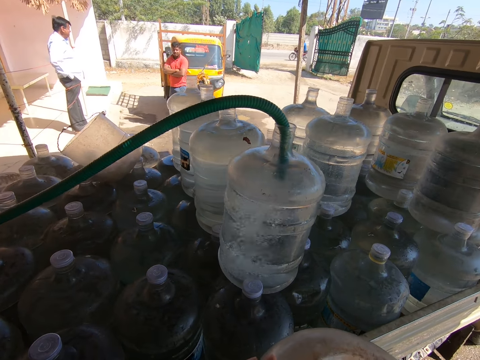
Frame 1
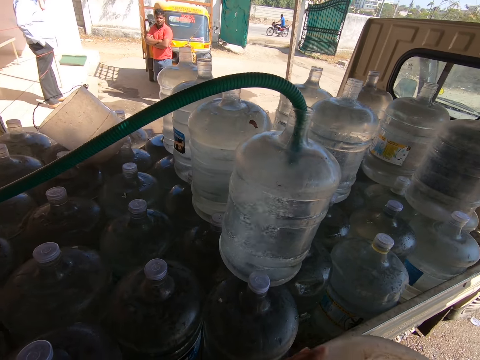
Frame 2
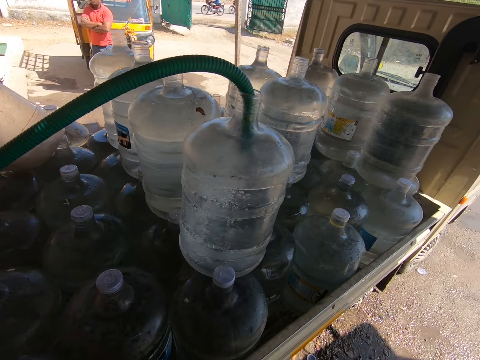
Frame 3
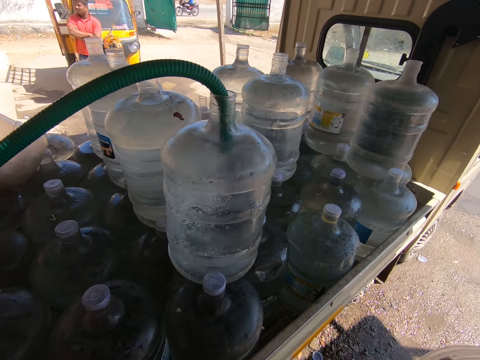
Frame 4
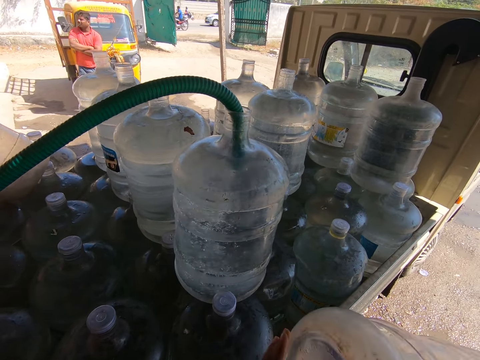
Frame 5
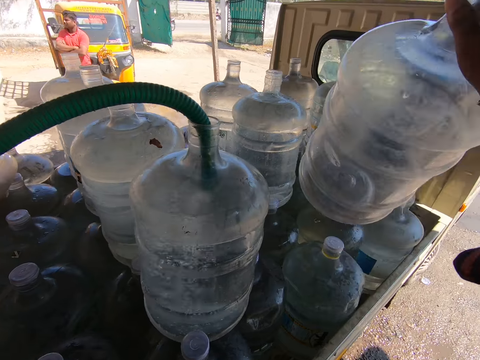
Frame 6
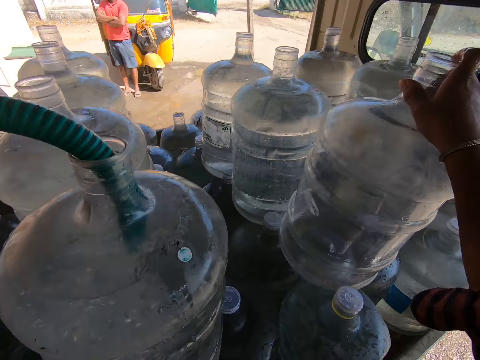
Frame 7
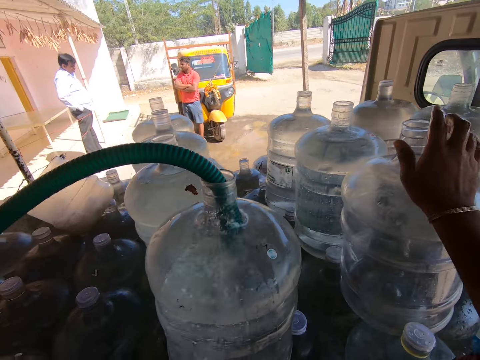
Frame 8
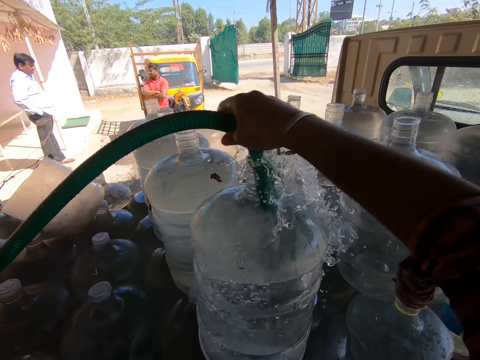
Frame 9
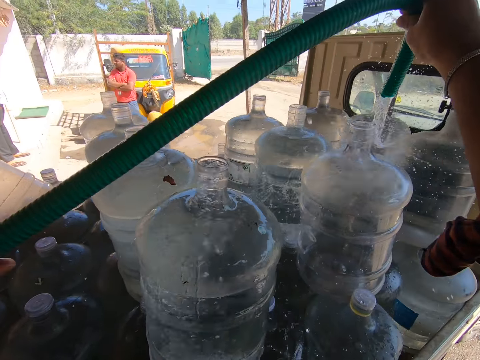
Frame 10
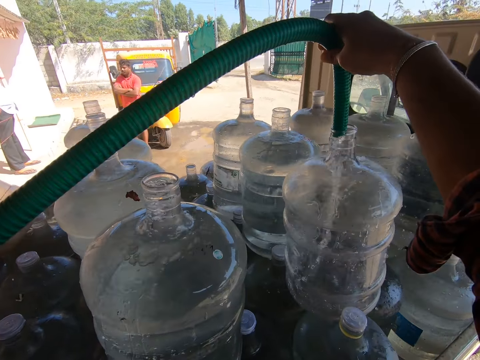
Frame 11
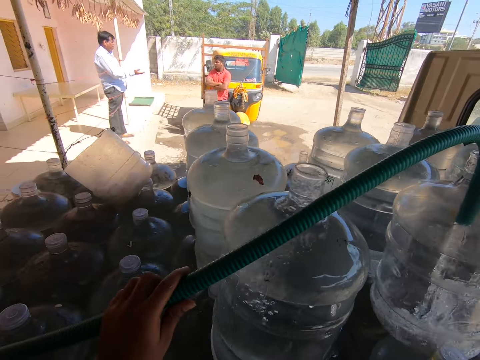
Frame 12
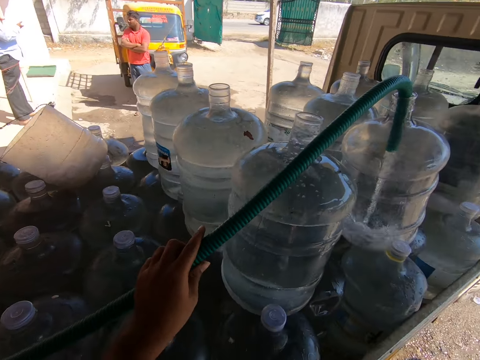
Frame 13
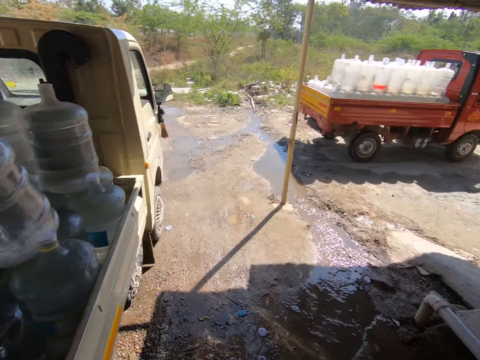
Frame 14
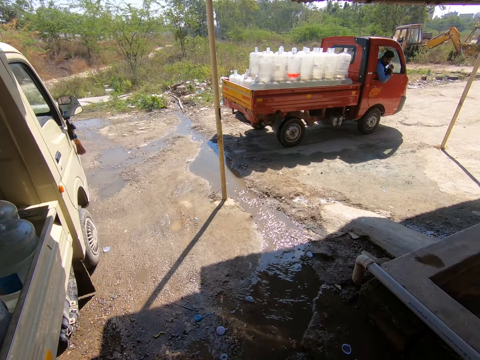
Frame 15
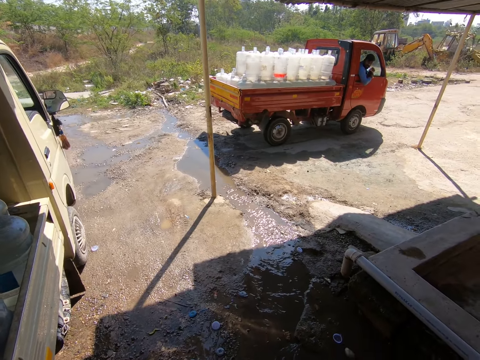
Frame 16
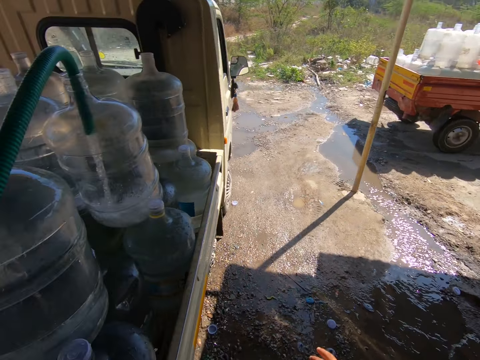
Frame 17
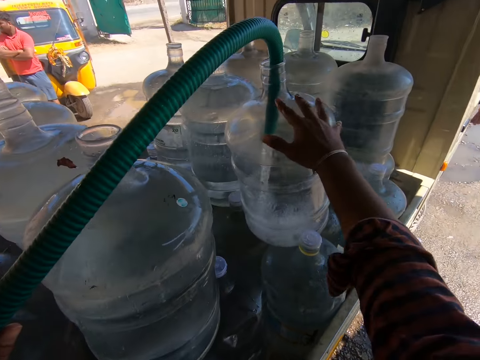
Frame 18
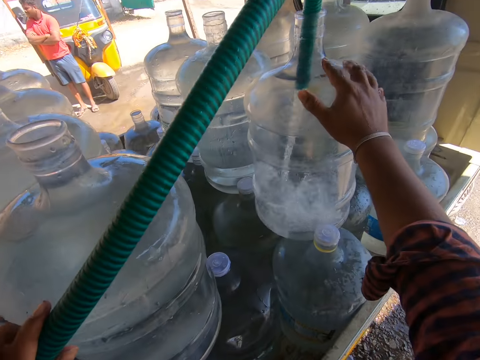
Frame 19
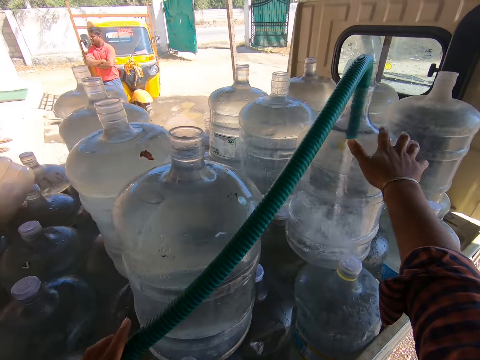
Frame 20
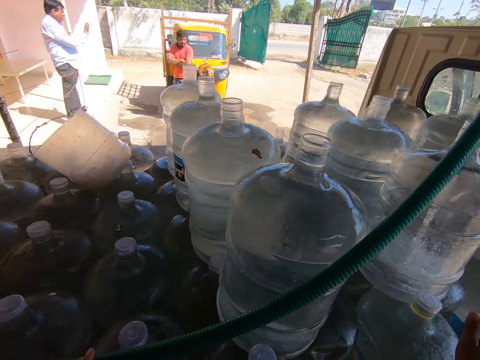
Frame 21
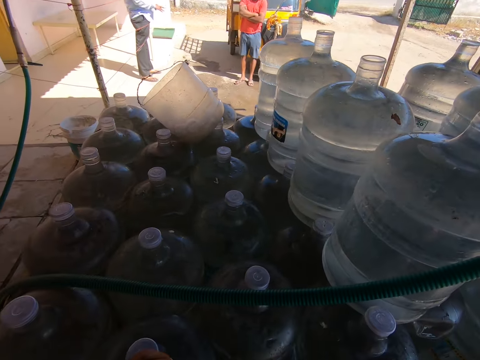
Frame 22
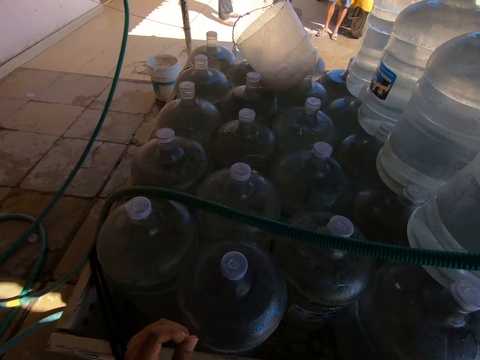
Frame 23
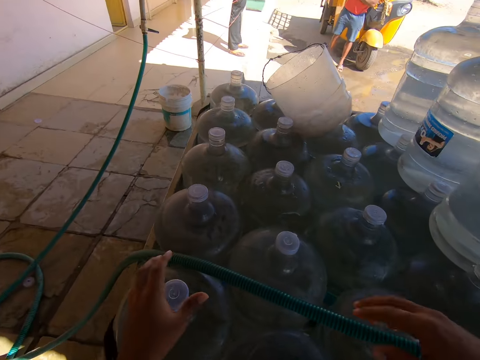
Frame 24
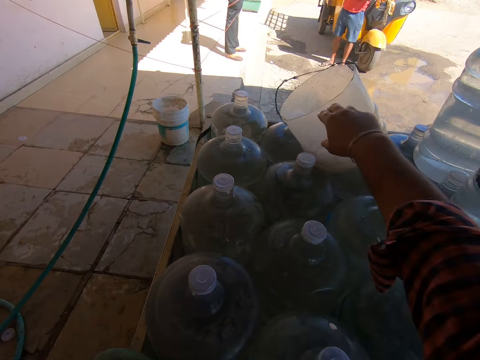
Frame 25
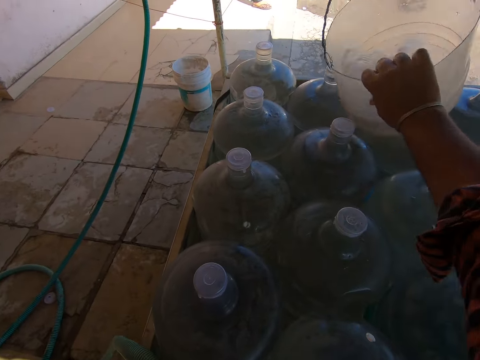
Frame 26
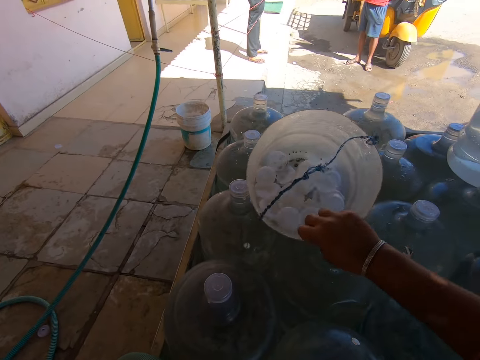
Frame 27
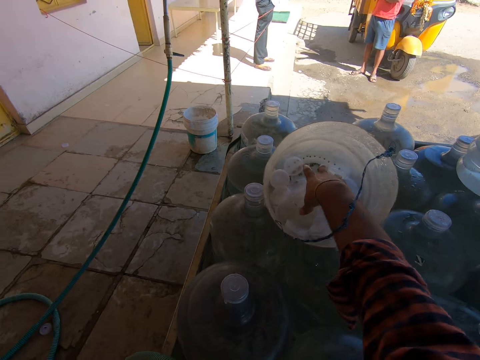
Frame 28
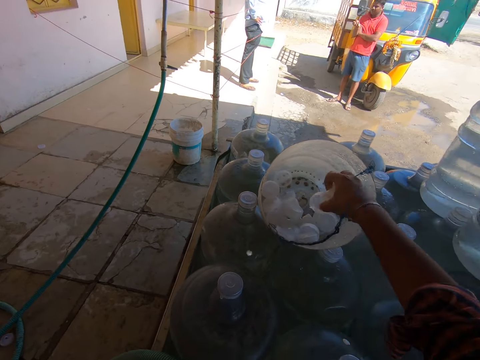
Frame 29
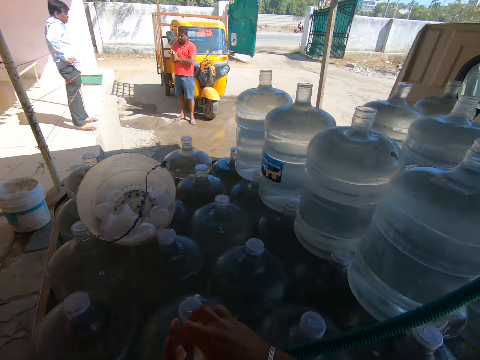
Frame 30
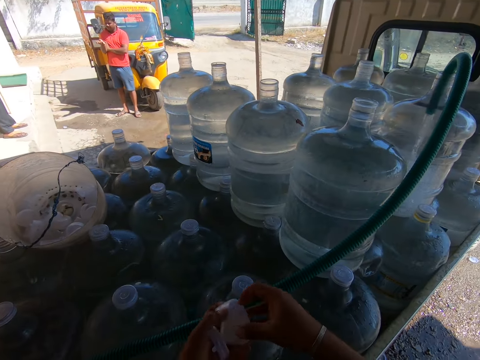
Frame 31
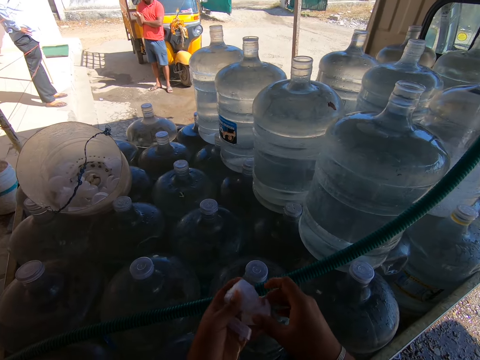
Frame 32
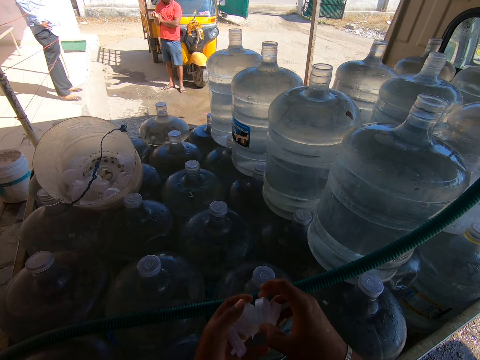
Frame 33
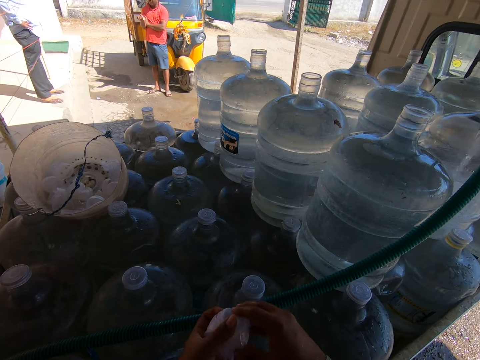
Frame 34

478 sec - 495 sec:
The camera wearer places a water dispenser can on water dispenser cans on a truck with his right hand. He picks the hose from the water dispenser can with his right hand. He puts the hose into the water dispenser can with his hands. He looks around. He adjusts the water dispenser with his right hand. He places his left hand on the water dispenser can. He picks the bowl from the dispenser can with his right hand. He drops the bowl on the water dispenser can with his right hand. He picks bottle caps from the bowl with his right hand. A man rubs his right hand with his left hand. The camera wearer passes the bottle caps from his right hand to his left hand. He separates the bottle caps with his hands.

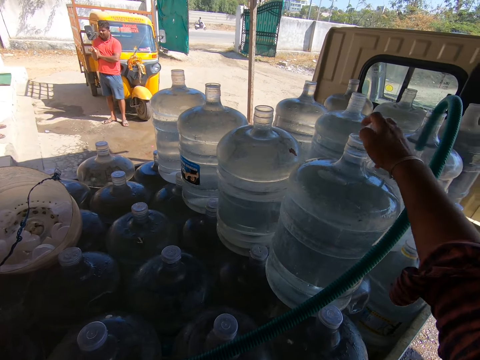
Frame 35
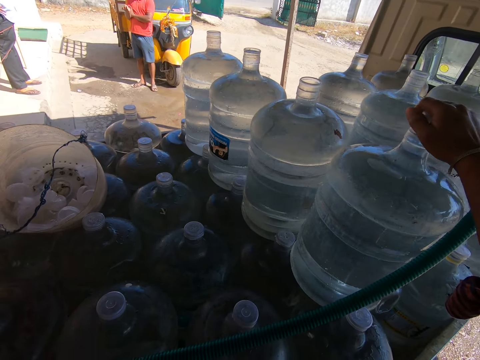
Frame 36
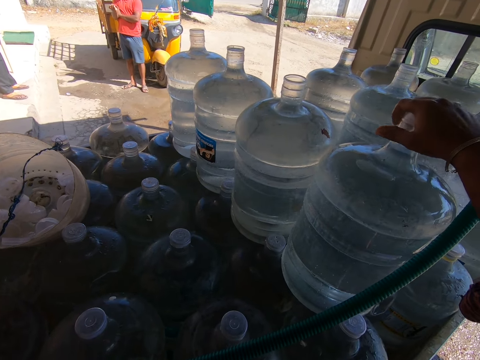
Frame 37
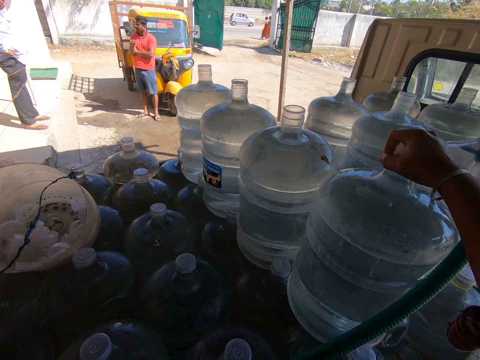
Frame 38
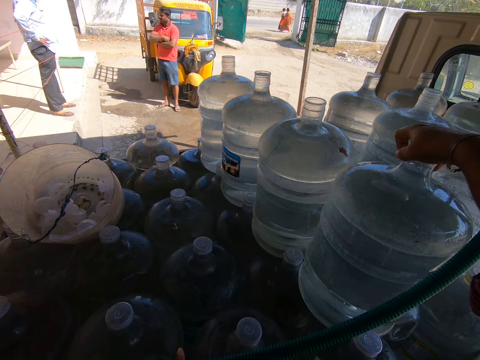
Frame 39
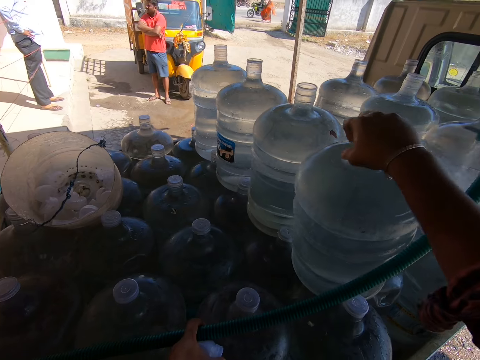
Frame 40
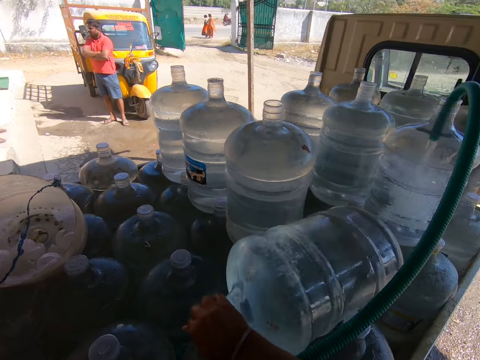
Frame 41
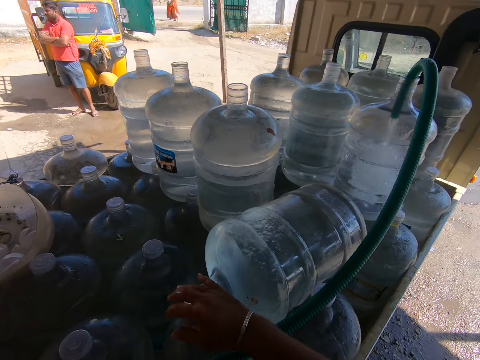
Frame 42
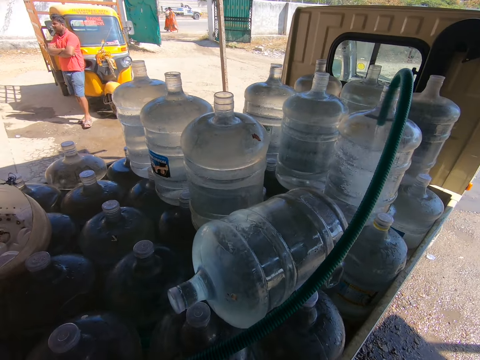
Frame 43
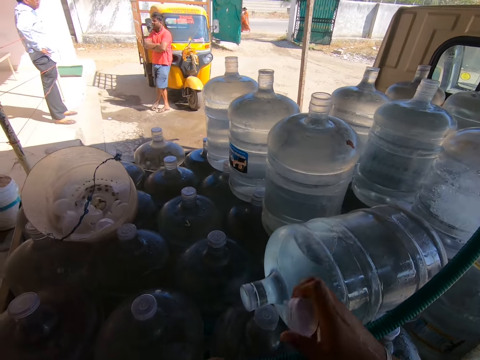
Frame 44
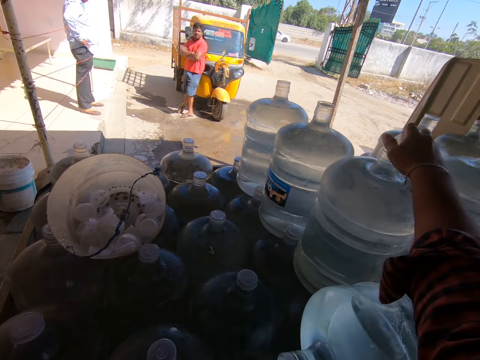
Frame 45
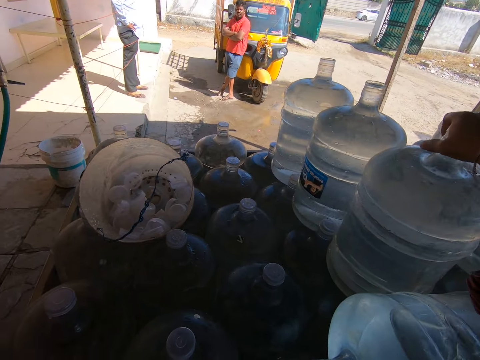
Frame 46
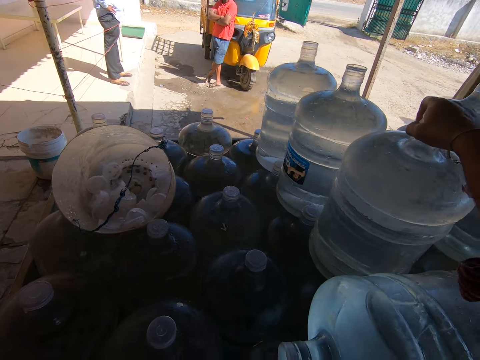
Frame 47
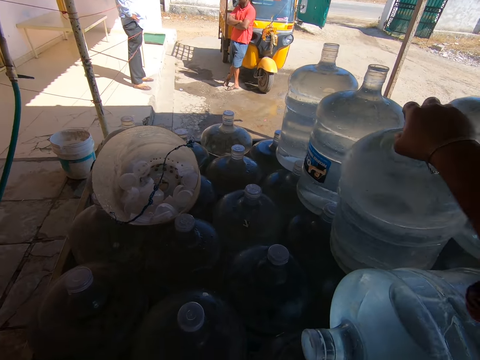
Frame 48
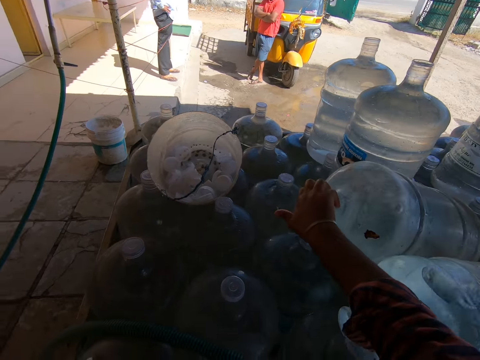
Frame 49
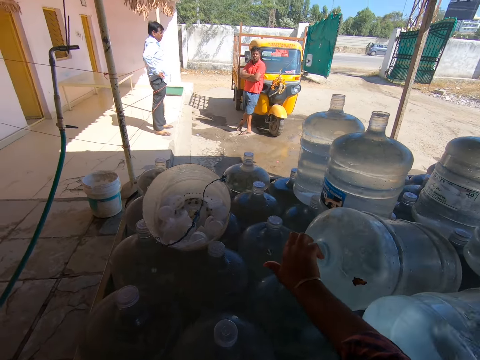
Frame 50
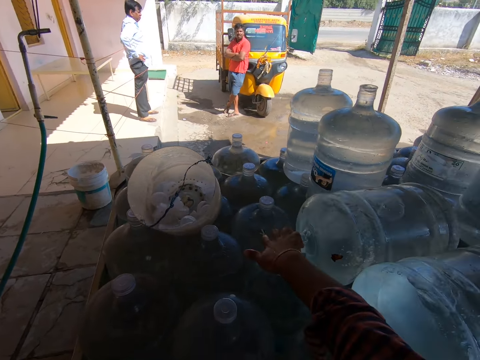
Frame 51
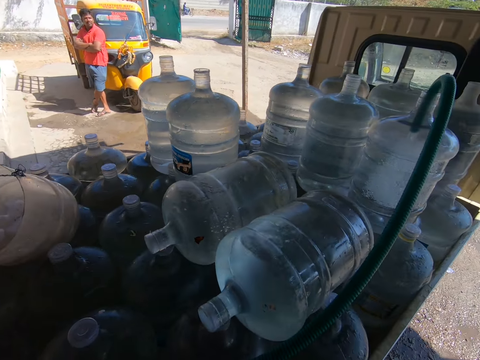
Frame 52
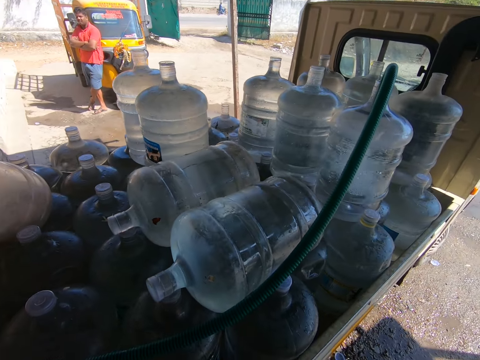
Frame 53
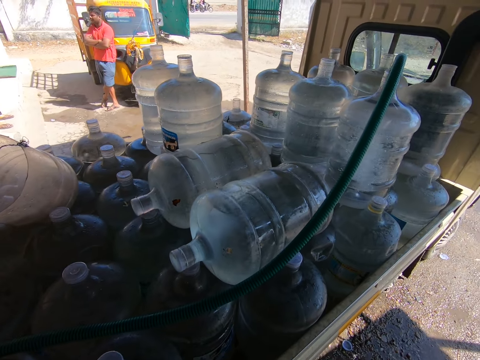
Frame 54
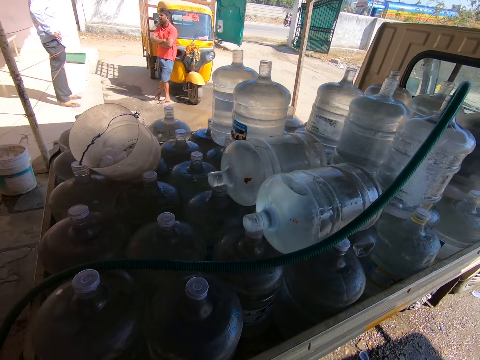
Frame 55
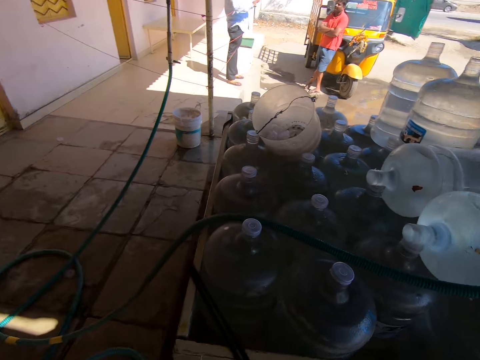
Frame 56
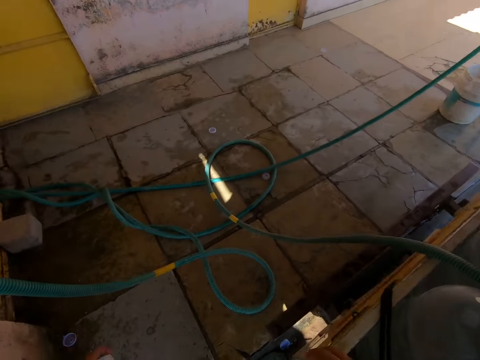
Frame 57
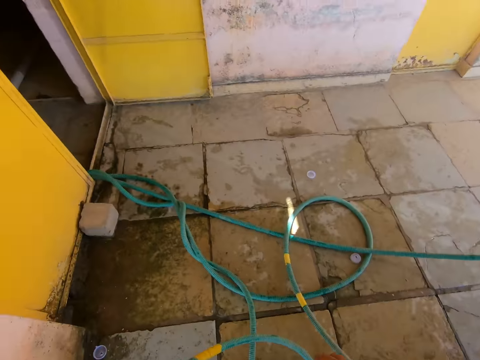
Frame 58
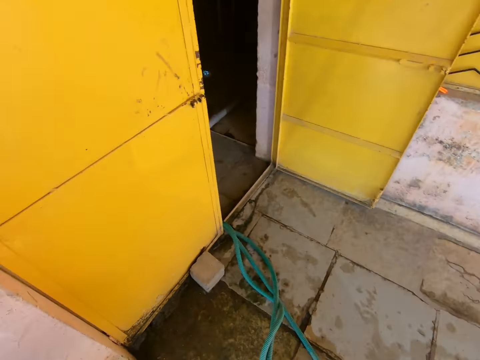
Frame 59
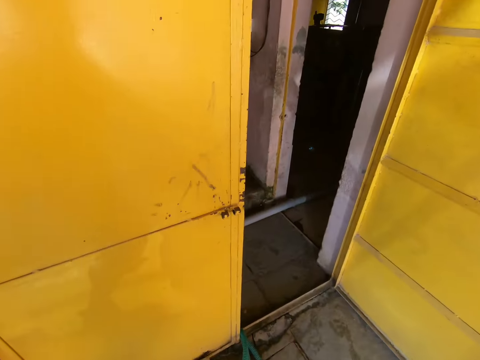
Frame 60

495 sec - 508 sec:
The camera wearer corks the water dispenser can or jerican with the bottle cap in his right hand. He lays the jerican down. He bends the water dispenser can with his right hand. He corks the water dispenser can with the bottle cap in his right hand. He bends the water dispenser can with his right hand. He lays the jerican down. He walks to the door.
